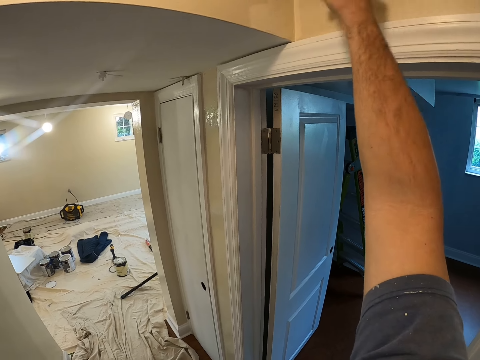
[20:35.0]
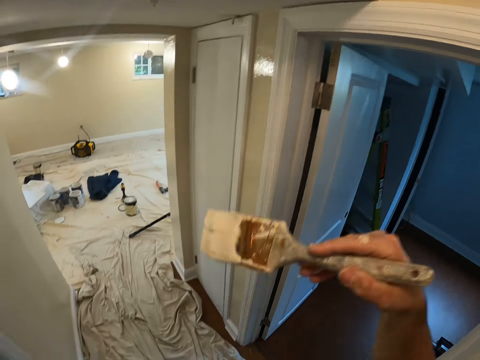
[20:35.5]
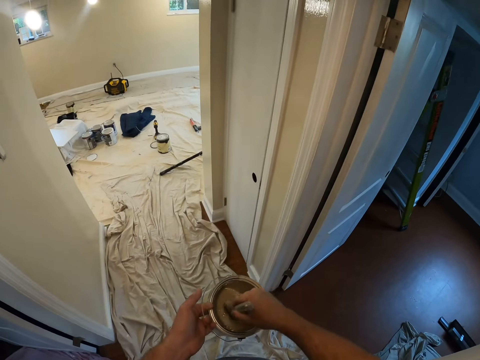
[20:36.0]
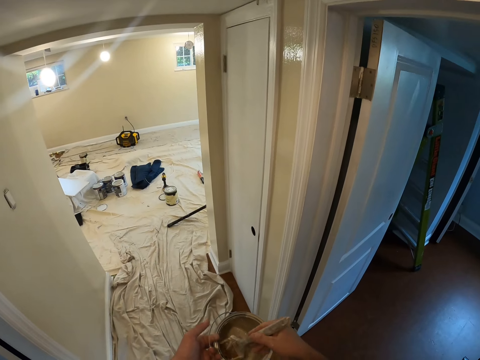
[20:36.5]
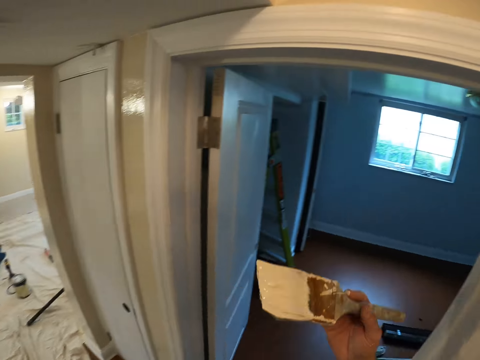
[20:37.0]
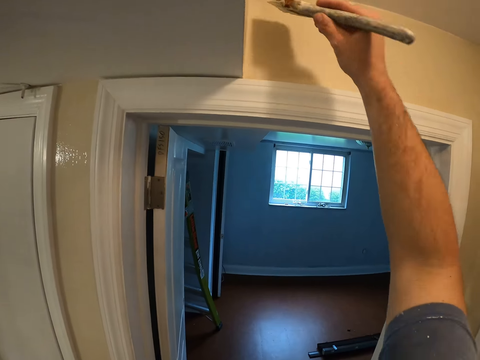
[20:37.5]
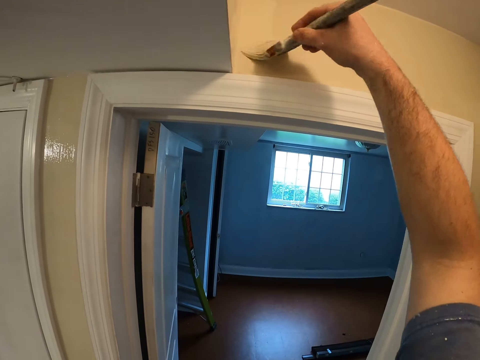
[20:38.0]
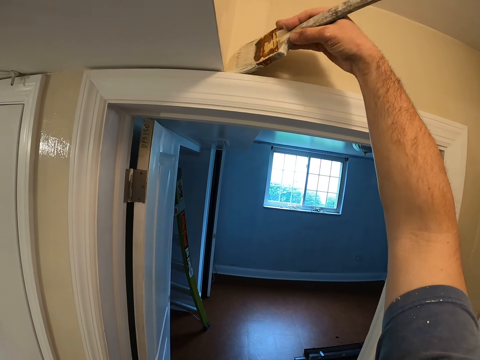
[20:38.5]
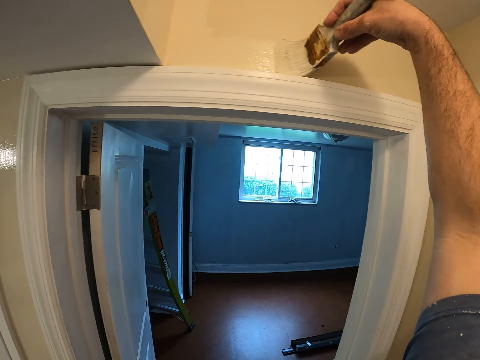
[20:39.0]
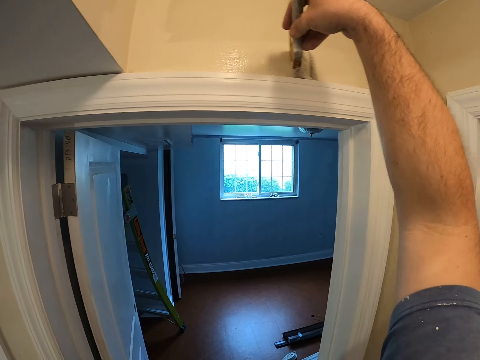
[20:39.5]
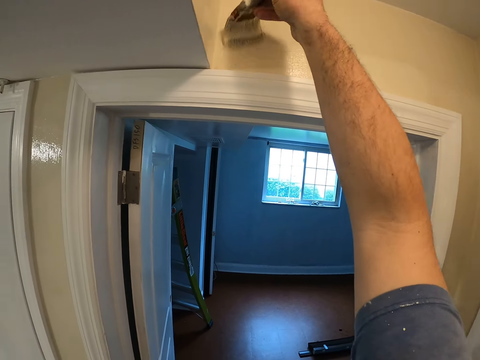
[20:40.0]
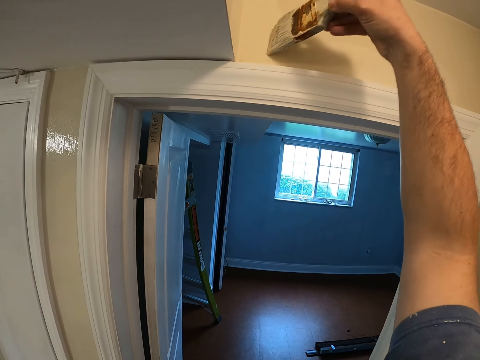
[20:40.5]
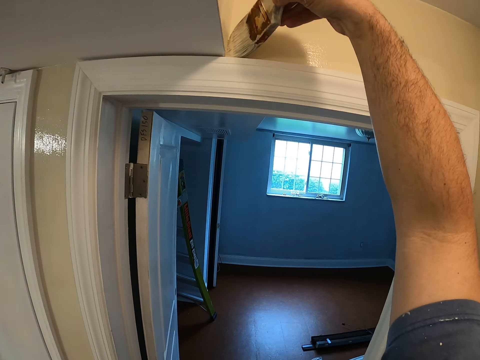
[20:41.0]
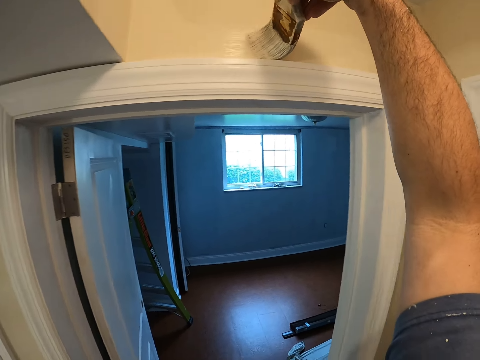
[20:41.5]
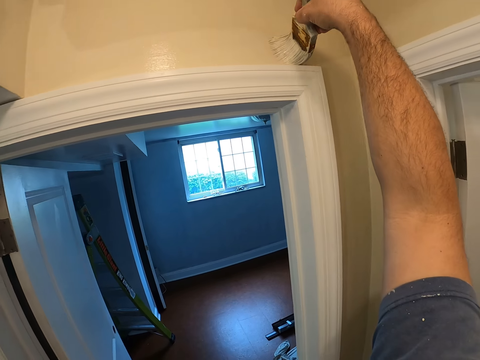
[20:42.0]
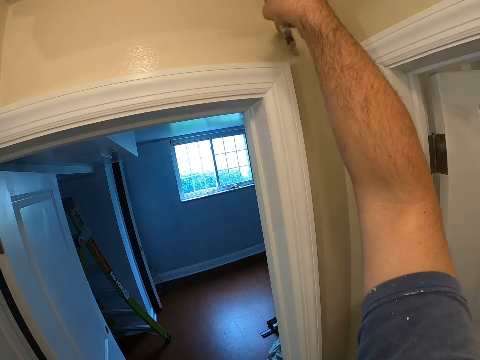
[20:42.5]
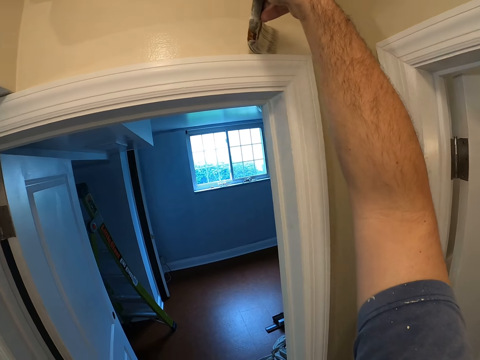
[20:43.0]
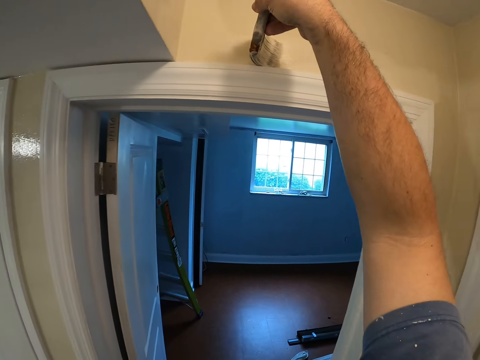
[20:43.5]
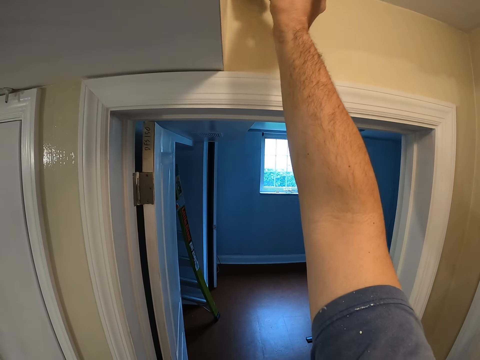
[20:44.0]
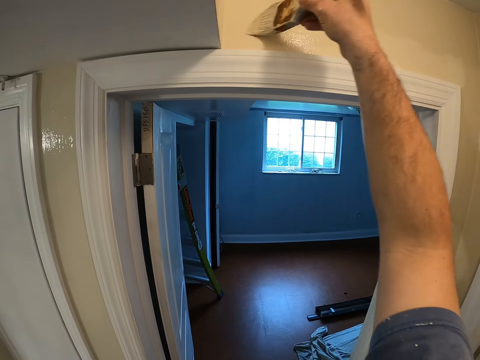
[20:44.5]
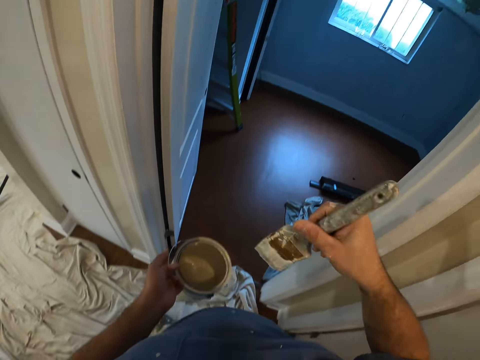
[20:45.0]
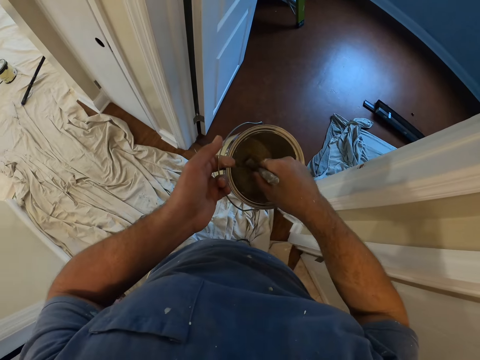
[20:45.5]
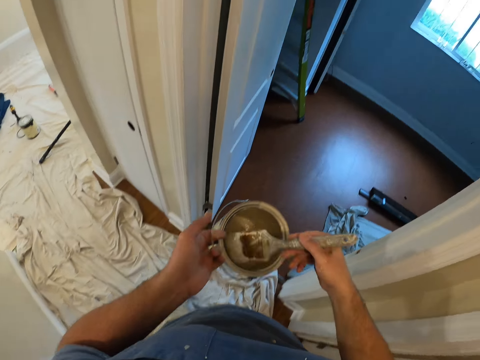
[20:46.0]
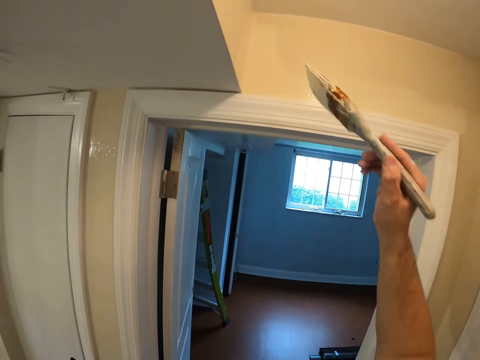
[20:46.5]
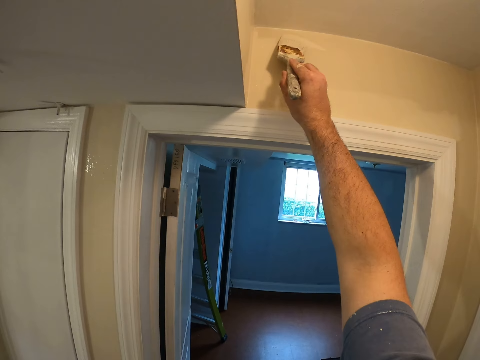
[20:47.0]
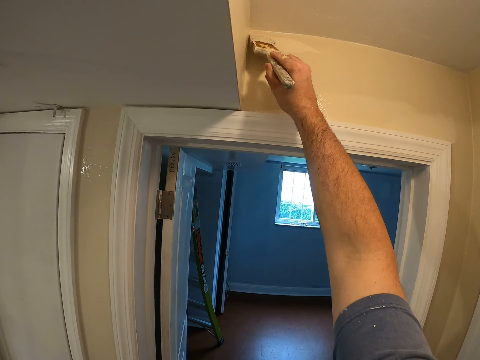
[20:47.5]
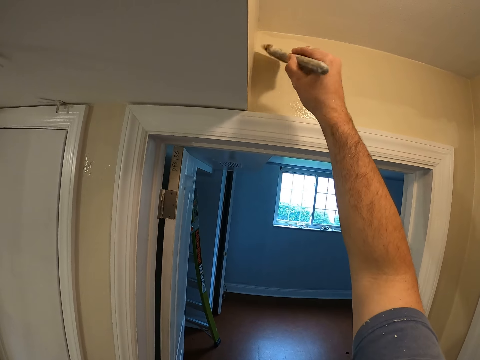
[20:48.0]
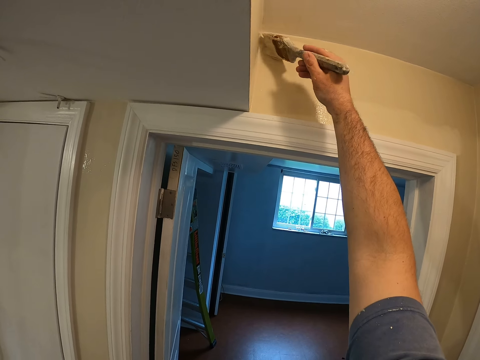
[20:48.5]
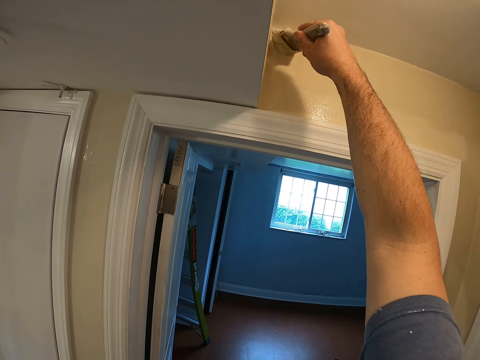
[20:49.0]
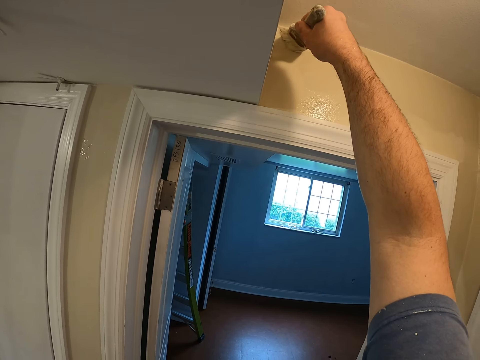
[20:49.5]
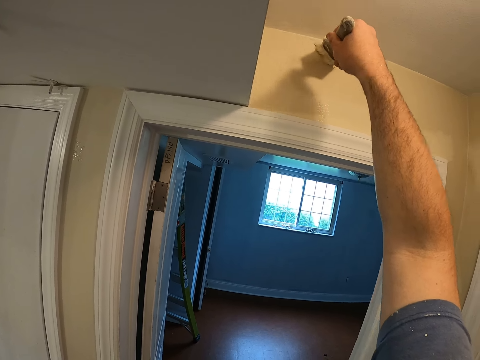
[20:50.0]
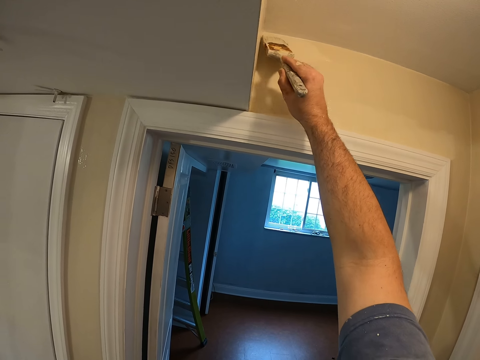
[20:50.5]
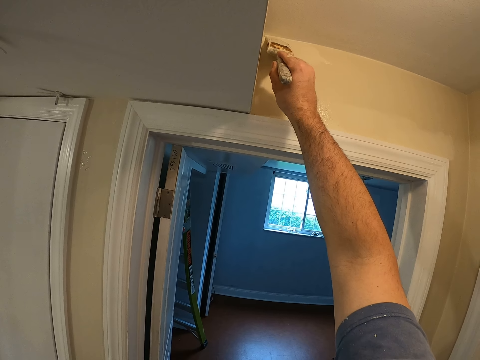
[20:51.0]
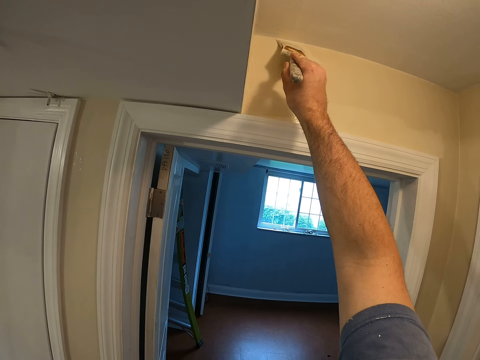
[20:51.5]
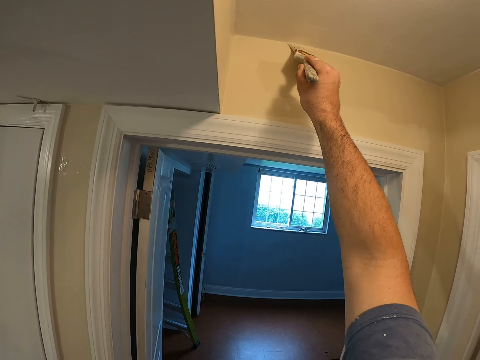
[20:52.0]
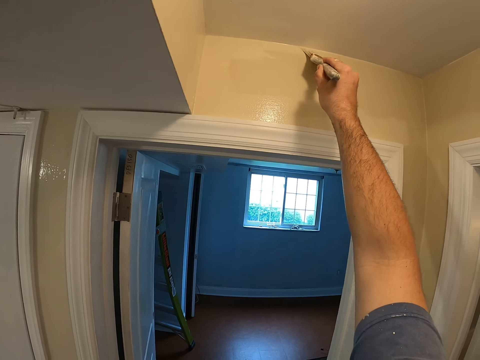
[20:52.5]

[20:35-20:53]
The camera wearer dips the brush into the container of paint while holding the container with the left hand. They paint the wall with the brush. They dip the brush into the container of paint while holding the container with the left hand. They paint the wall with the brush.

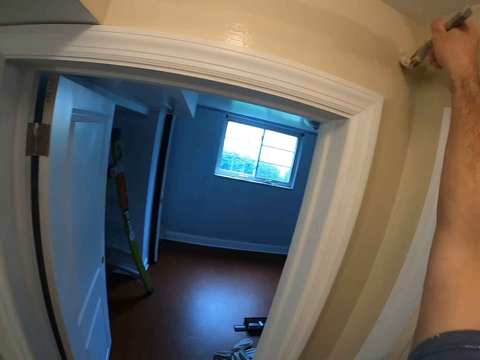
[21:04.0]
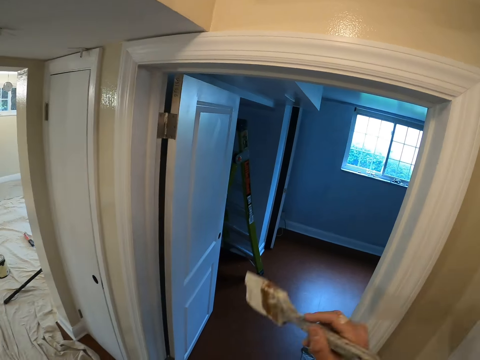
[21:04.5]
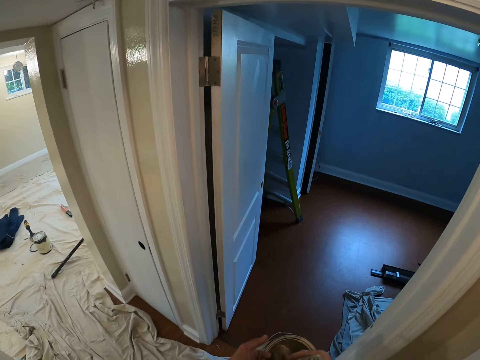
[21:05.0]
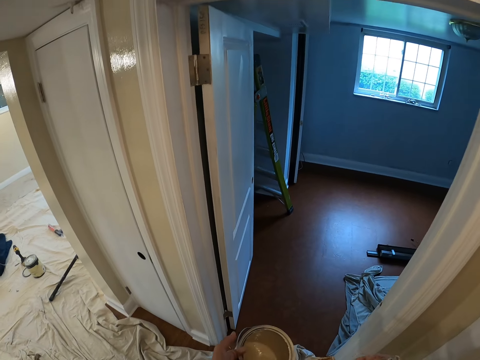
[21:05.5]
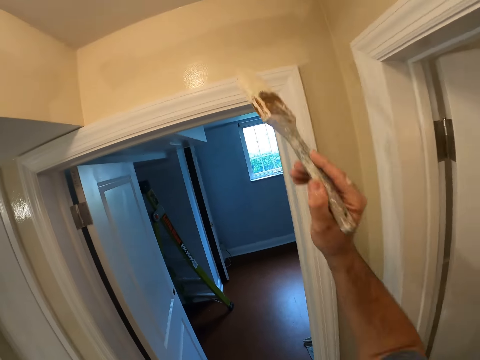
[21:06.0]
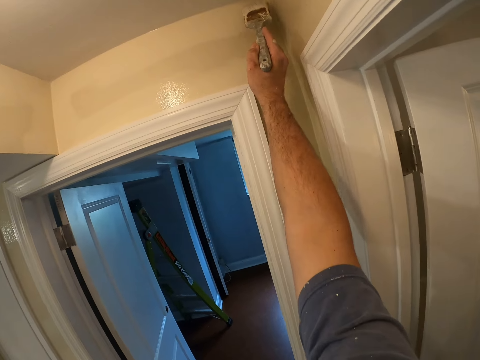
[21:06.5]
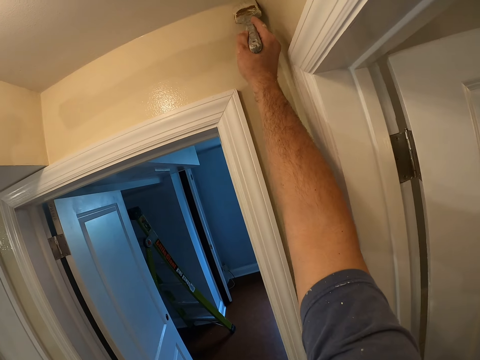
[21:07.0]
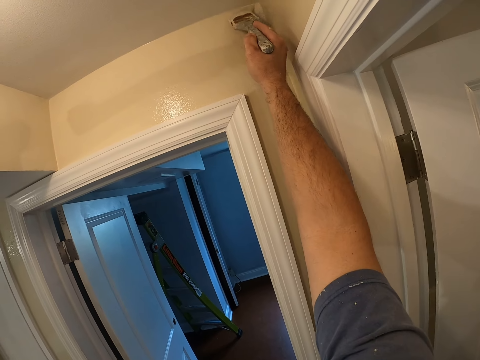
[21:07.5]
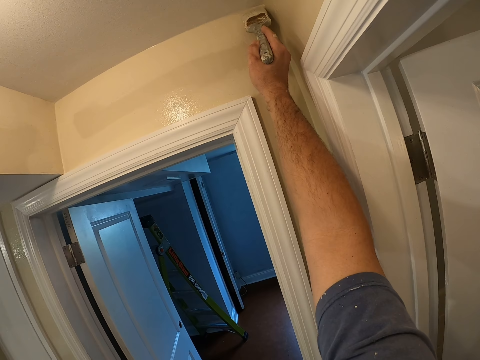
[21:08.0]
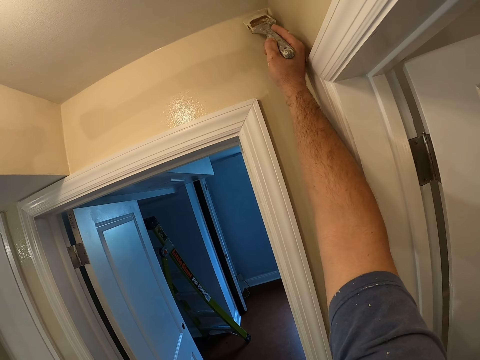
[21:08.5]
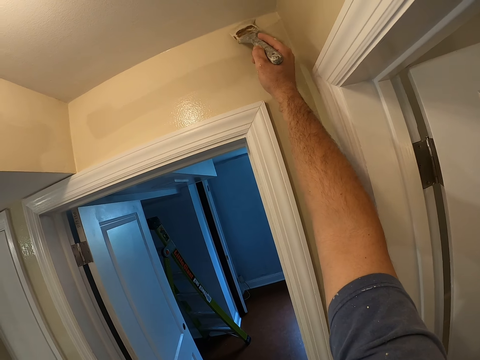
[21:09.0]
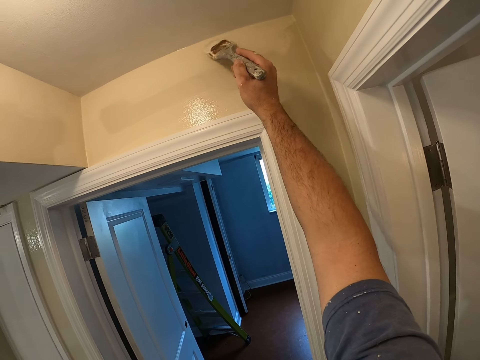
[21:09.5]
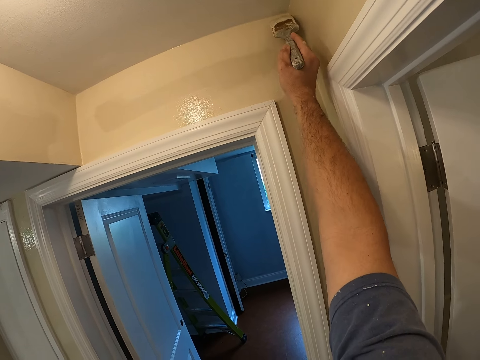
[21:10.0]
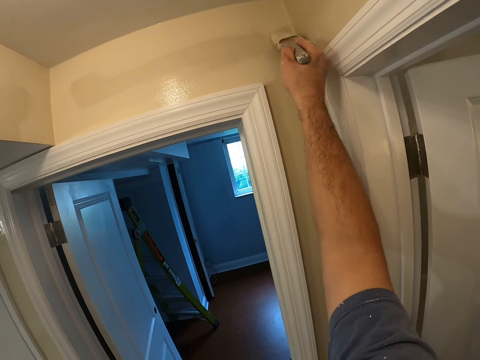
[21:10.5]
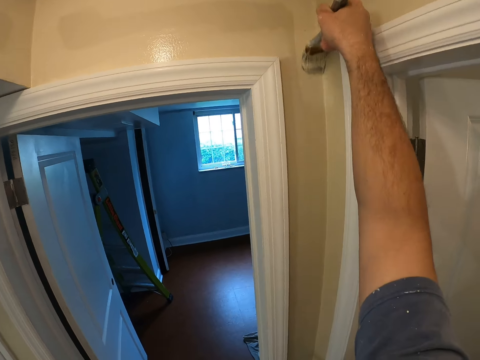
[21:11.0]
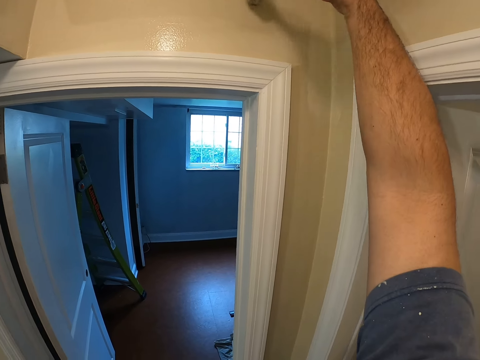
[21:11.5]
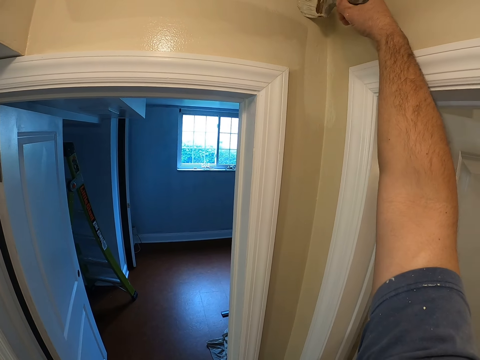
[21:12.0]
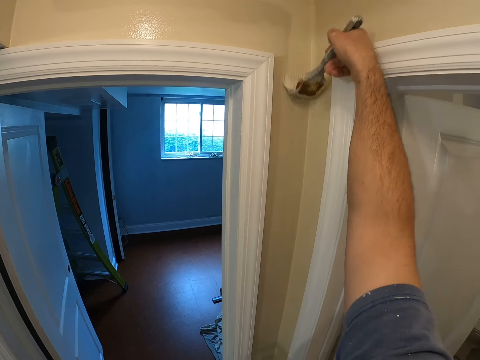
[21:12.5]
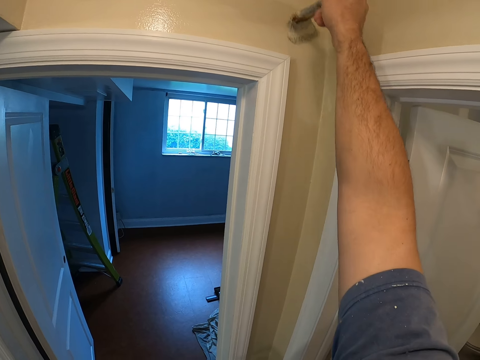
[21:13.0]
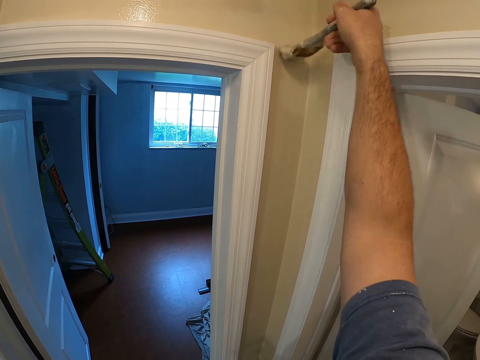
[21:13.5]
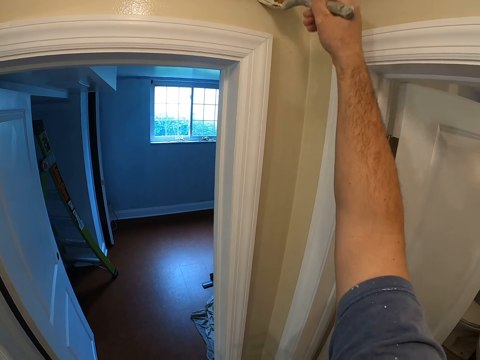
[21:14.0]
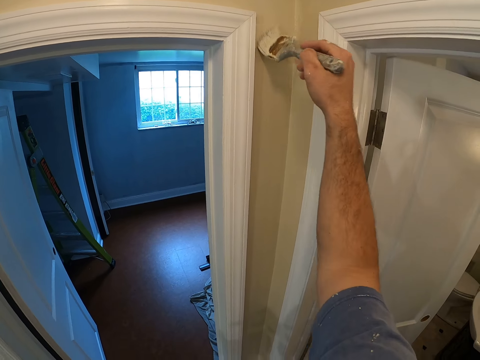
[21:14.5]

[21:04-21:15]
The camera wearer dips the brush into the container of paint while holding the container with the left hand. They paint the wall with the brush.
